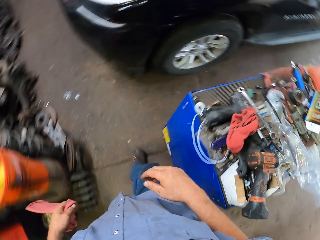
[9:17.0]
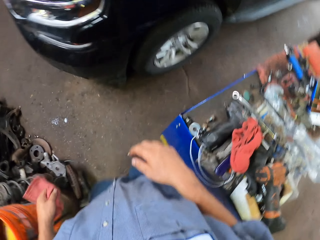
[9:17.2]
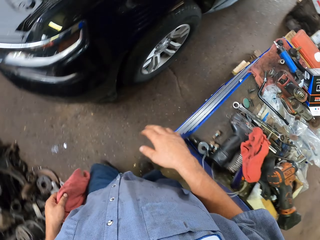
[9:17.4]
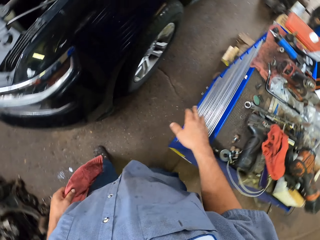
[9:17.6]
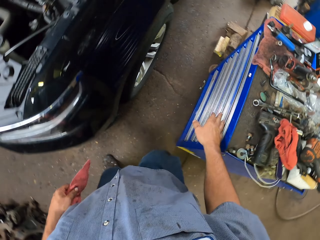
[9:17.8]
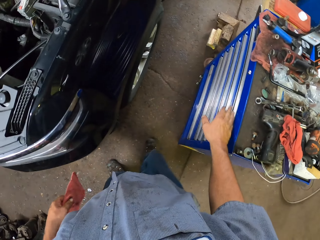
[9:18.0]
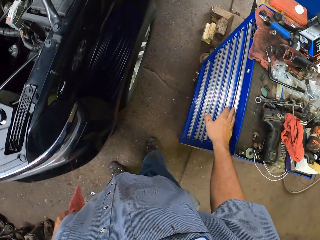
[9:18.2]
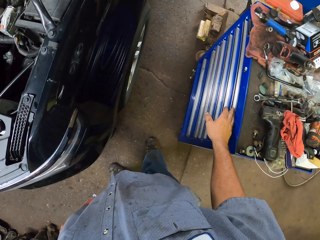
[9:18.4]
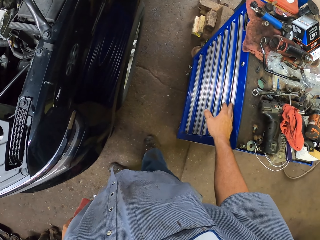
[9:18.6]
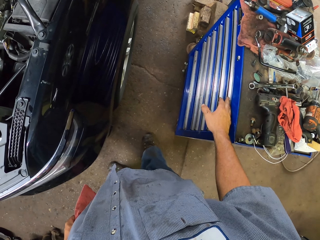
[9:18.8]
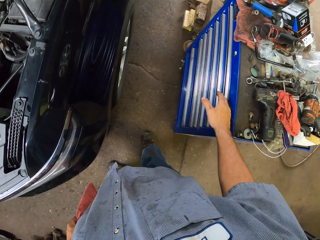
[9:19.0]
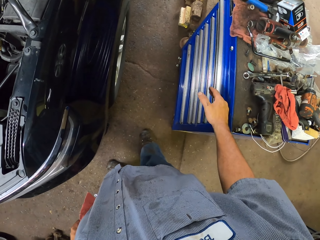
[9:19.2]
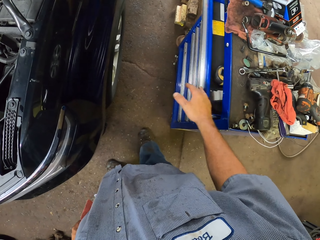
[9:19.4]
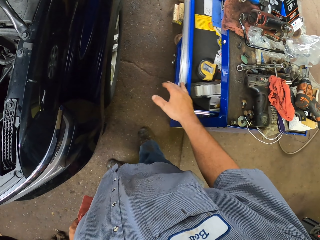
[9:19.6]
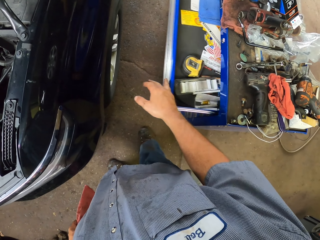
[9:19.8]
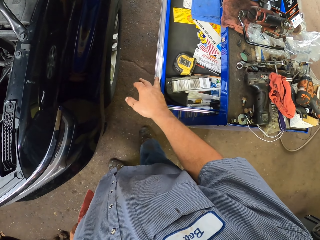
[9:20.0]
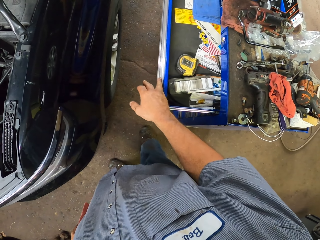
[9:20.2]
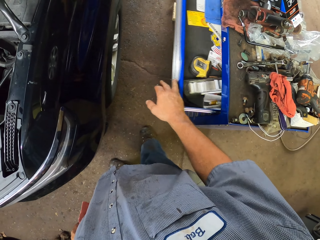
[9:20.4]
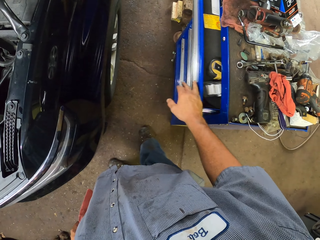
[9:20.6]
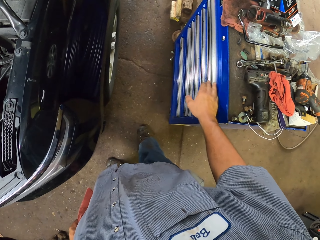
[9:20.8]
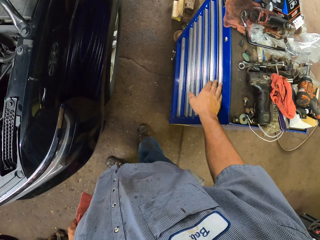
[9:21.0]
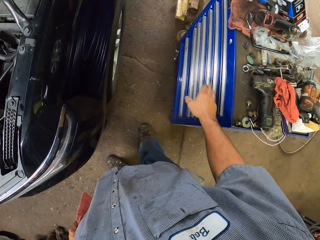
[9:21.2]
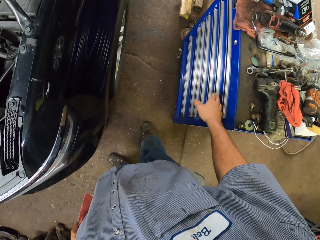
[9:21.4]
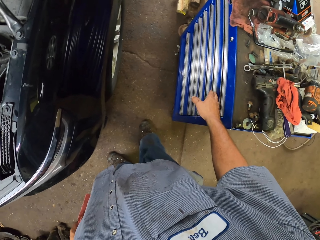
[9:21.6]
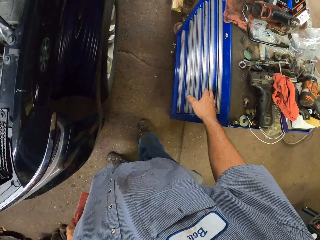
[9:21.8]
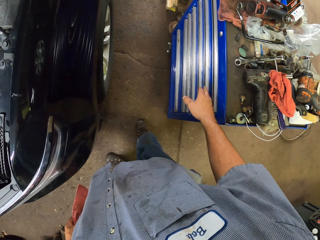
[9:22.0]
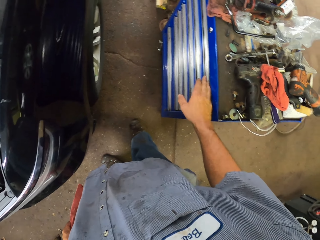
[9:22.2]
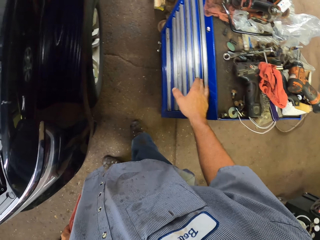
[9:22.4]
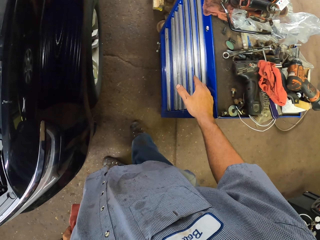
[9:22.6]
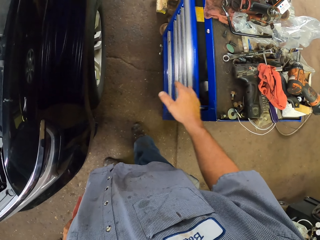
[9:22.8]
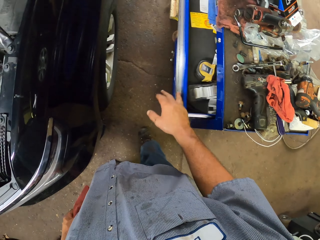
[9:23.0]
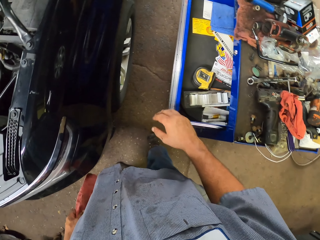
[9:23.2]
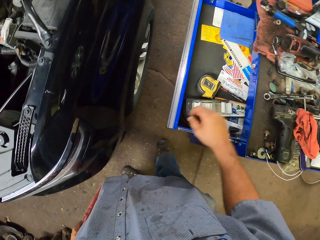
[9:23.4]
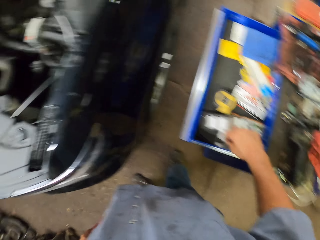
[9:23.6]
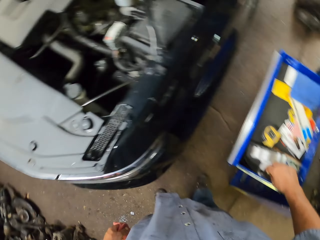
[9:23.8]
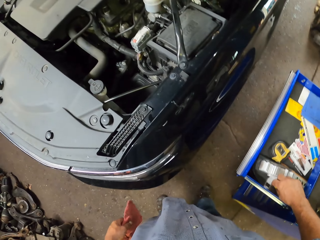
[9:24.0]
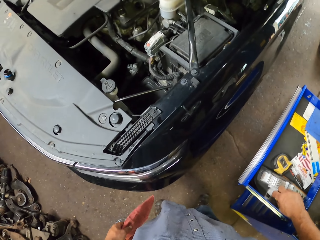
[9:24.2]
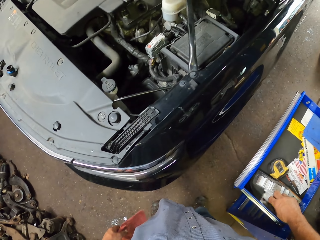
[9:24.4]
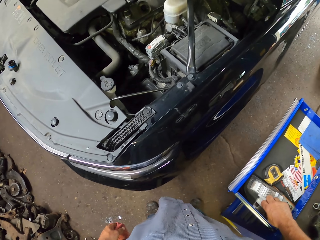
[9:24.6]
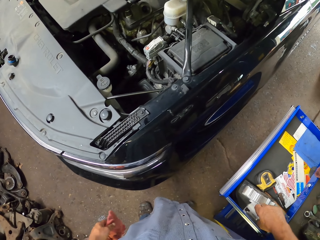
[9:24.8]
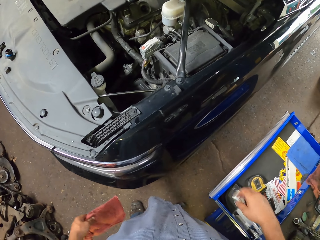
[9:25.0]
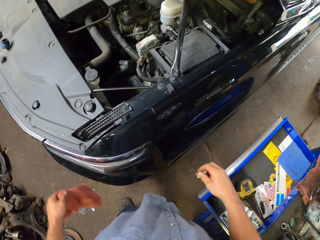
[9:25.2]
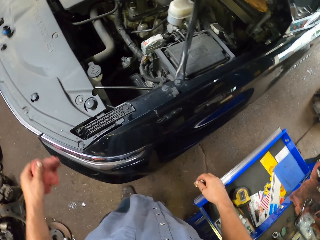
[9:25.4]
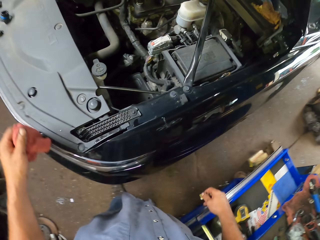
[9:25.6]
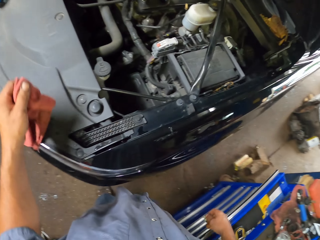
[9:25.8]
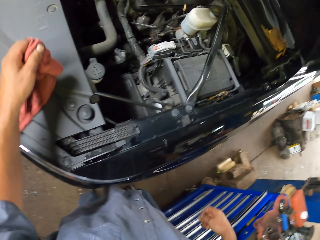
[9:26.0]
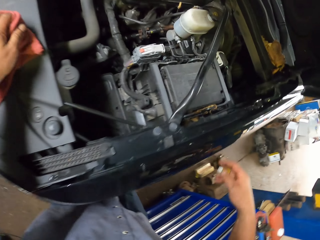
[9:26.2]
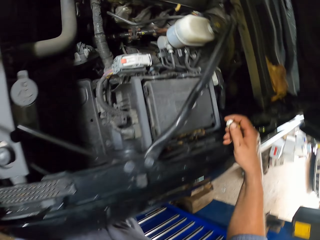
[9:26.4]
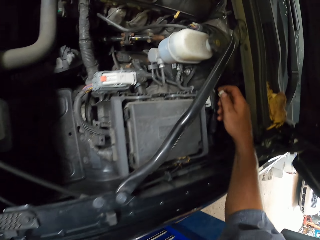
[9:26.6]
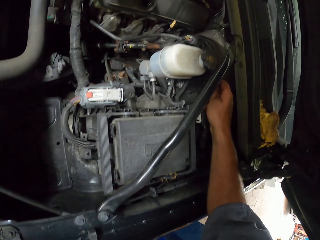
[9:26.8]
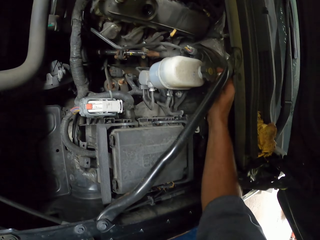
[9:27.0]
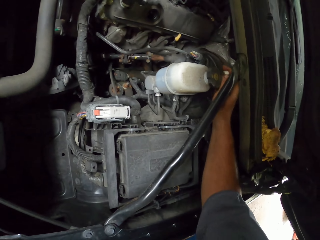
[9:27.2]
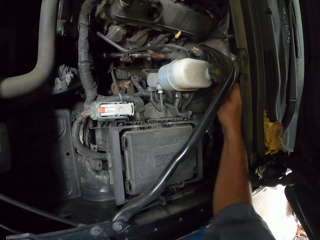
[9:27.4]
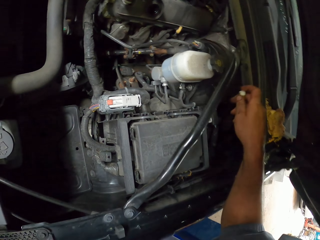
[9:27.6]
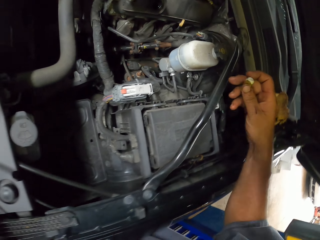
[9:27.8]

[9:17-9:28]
The camera wearer opens the drawer. They close the drawer. They open the drawer. They pick up a chalk in the drawer. They put the towel on the car. They hold the bonnet with a handkerchief with the left hand. They mark parts of the vehicle.

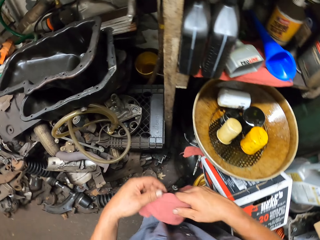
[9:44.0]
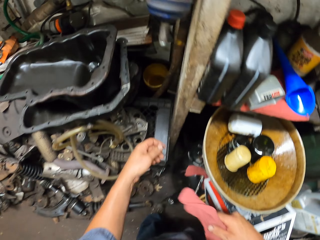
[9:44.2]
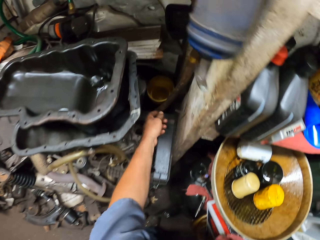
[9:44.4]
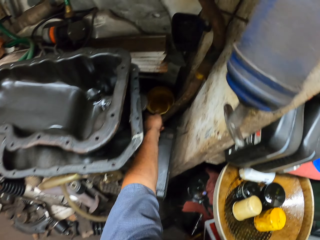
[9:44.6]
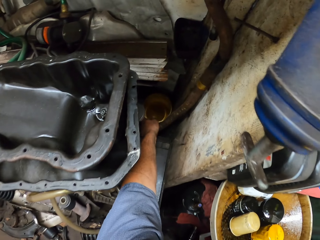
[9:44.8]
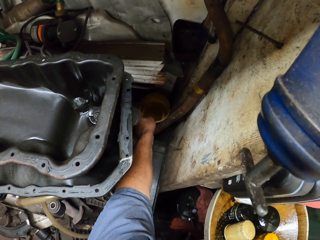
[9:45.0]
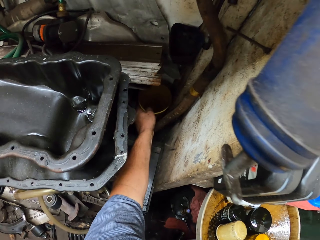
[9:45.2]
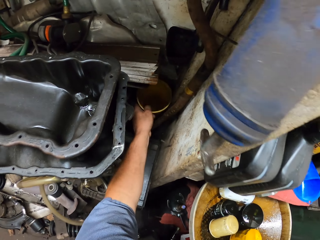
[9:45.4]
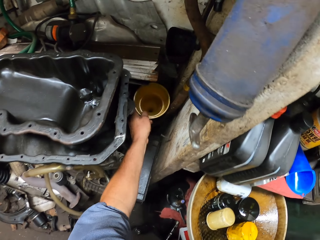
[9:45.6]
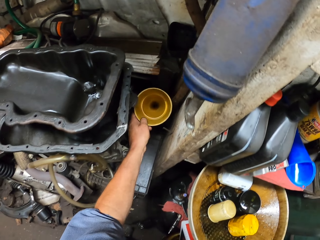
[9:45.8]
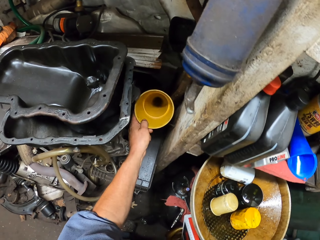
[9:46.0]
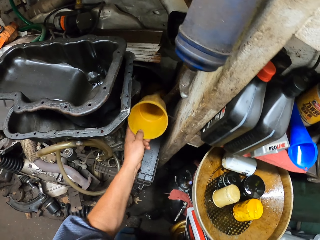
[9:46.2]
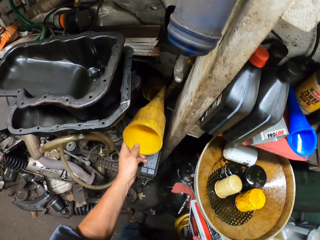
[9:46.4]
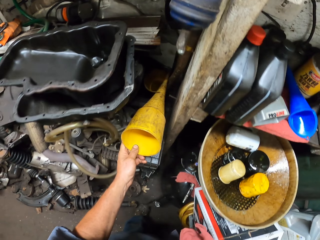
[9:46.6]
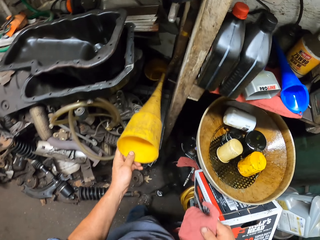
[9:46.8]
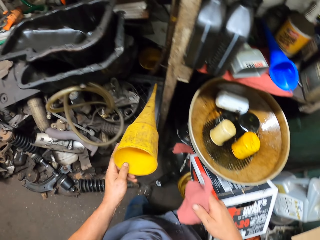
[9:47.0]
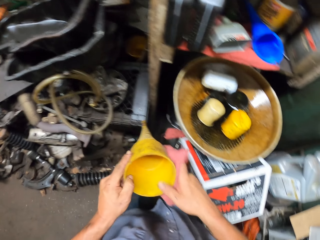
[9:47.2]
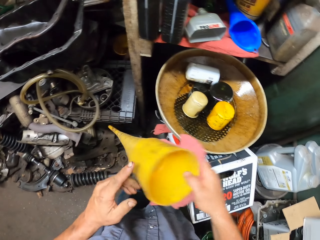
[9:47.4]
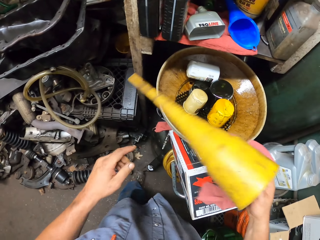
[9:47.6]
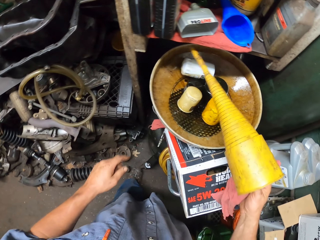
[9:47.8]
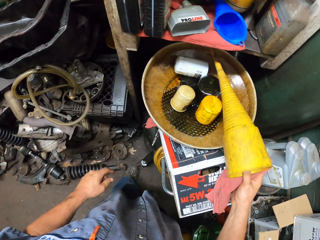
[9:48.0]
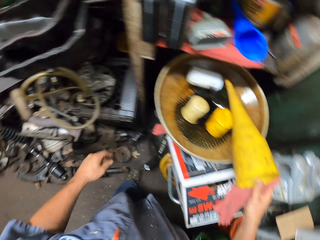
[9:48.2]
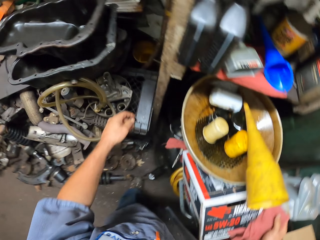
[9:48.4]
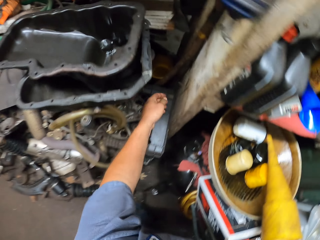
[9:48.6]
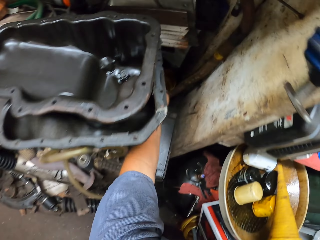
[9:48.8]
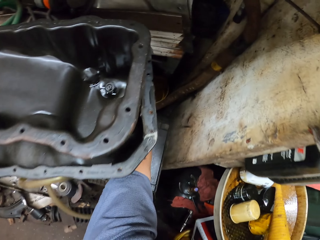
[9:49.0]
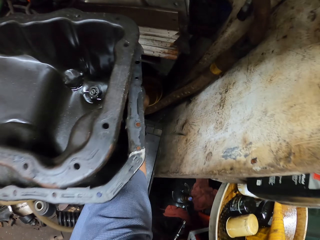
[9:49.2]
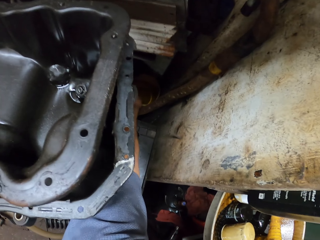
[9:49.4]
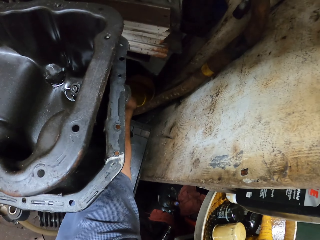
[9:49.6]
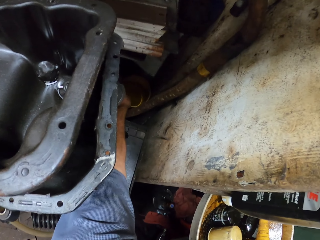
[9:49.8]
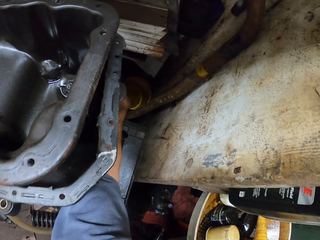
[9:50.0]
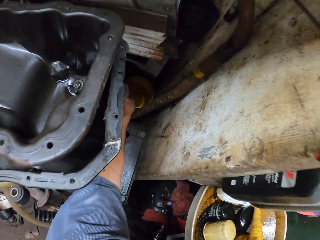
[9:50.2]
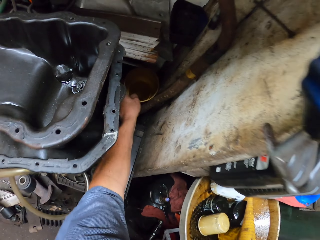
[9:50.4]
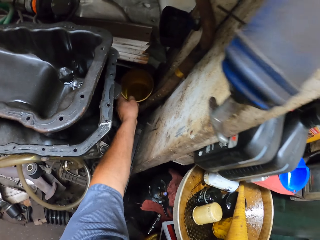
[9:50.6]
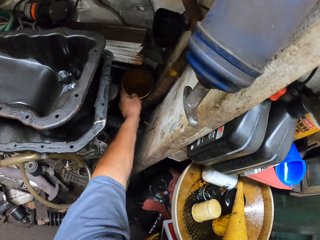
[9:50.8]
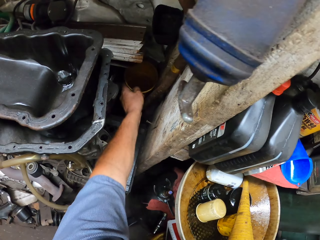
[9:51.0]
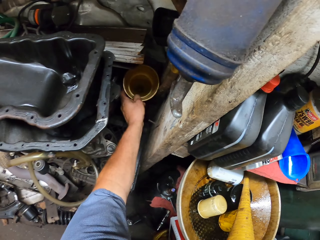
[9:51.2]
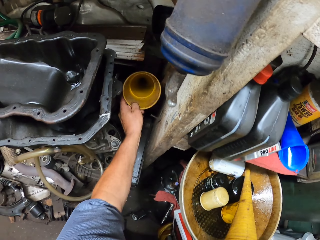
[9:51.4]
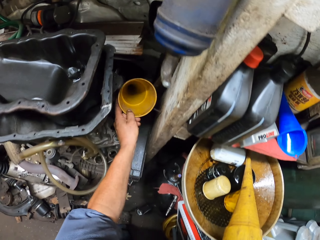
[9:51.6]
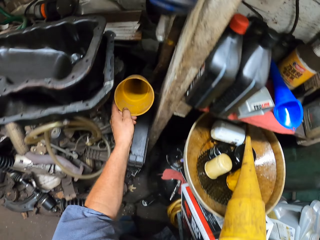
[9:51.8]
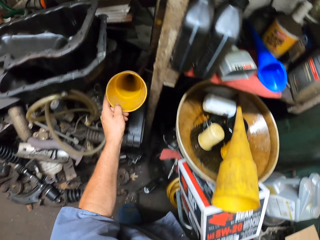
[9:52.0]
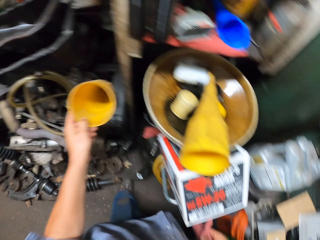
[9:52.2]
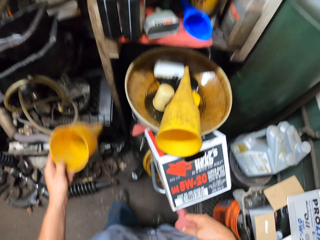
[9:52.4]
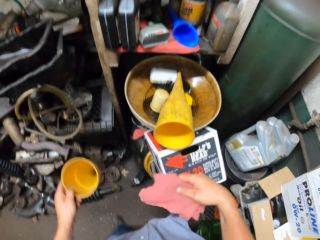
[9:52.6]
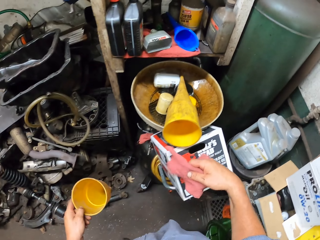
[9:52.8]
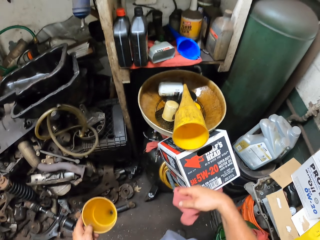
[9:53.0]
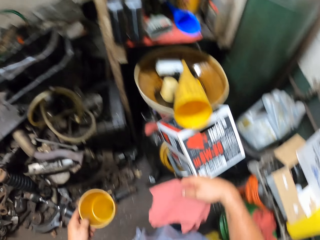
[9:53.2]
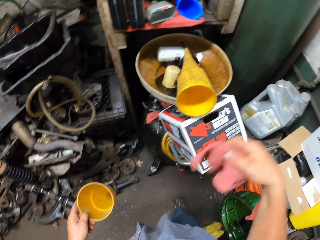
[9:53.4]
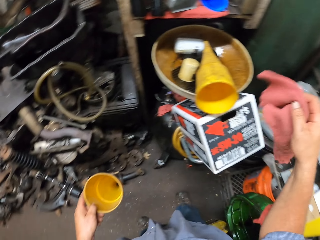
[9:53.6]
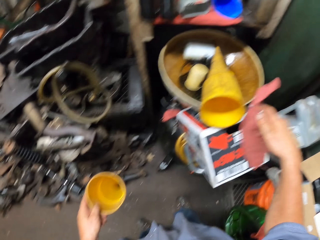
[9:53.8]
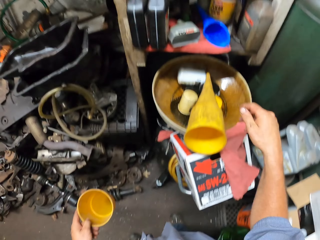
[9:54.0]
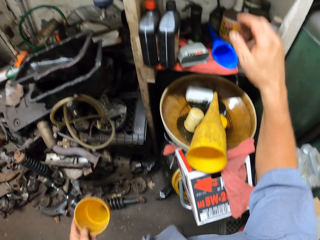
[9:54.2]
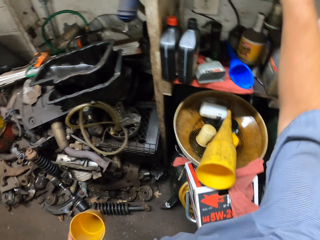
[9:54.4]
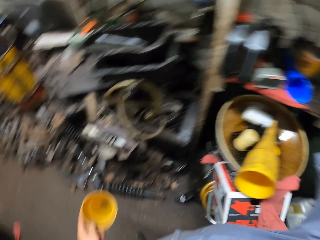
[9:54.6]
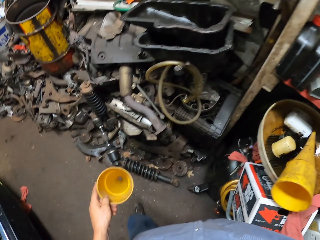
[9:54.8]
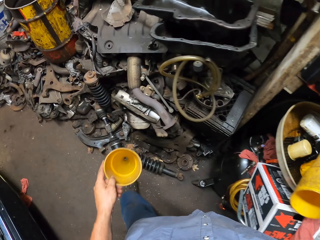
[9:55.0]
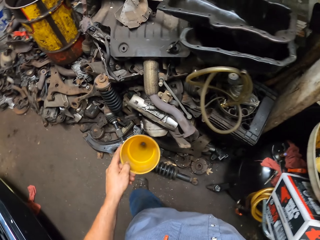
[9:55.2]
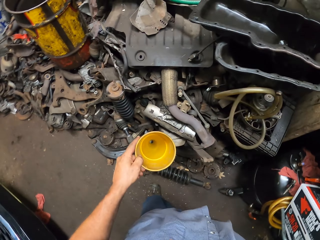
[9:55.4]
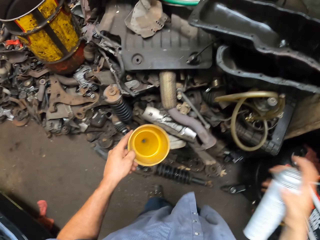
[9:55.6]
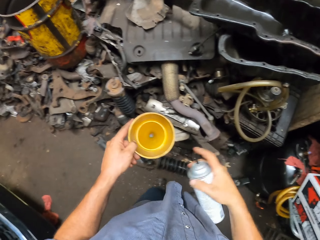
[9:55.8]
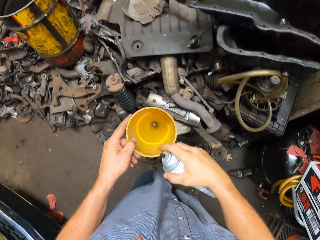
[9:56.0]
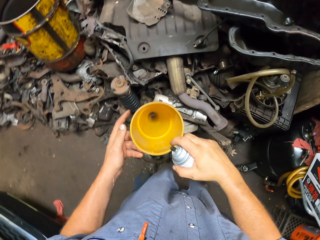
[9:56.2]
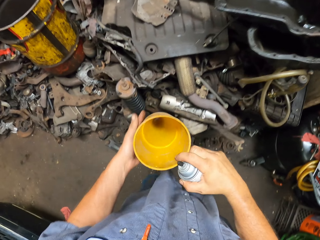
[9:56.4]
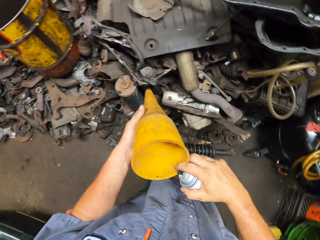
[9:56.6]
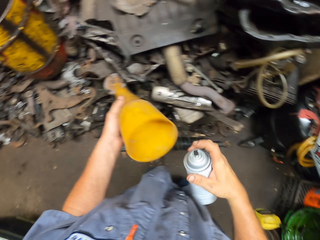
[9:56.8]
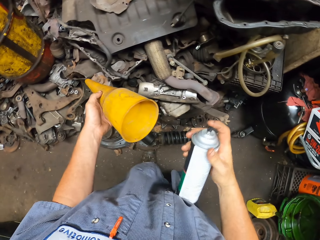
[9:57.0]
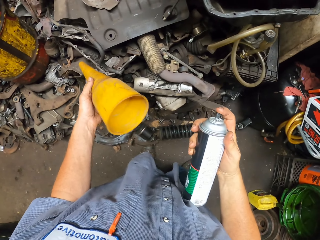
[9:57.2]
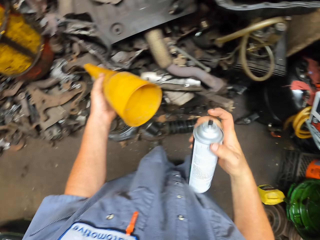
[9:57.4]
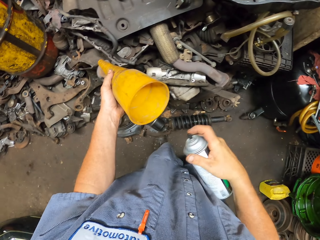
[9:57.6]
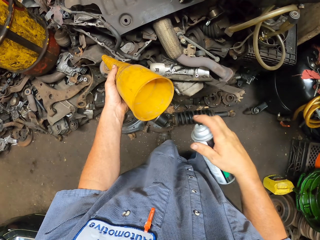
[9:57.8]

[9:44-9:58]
The camera wearer picks up a funnel. They put the funnel on a tray. They pick up another funnel. They put the towel down. They pick up a bottle of spray on the shelf.
